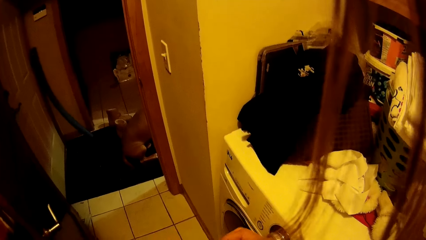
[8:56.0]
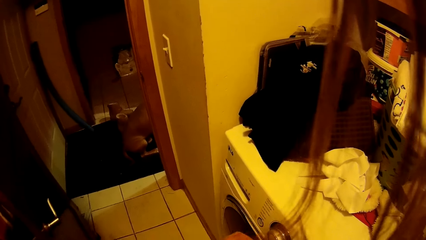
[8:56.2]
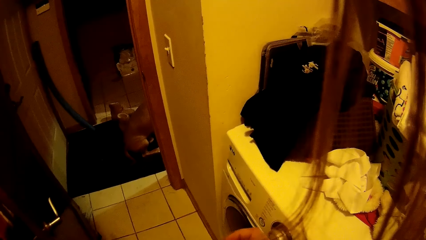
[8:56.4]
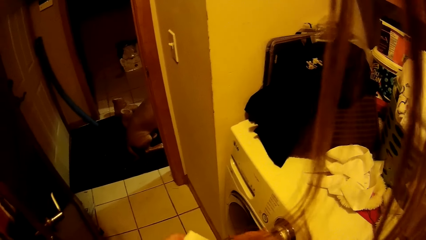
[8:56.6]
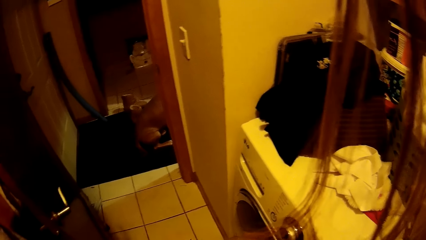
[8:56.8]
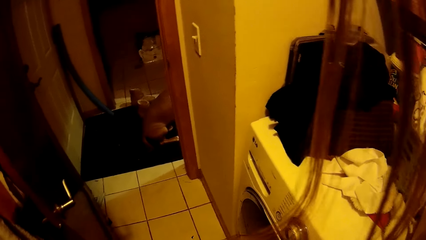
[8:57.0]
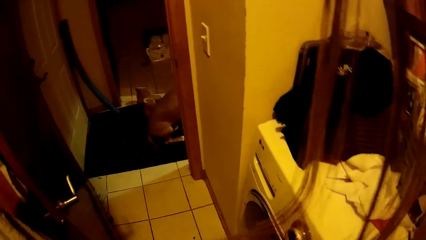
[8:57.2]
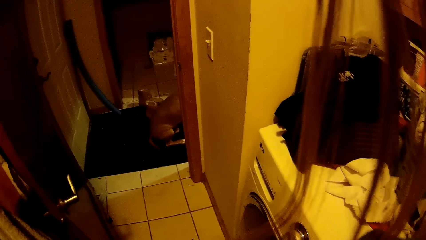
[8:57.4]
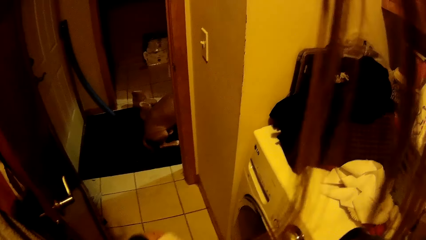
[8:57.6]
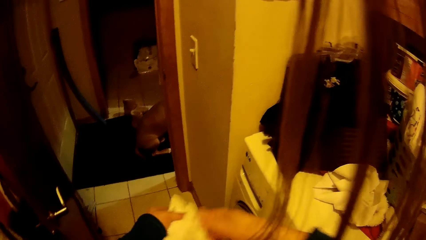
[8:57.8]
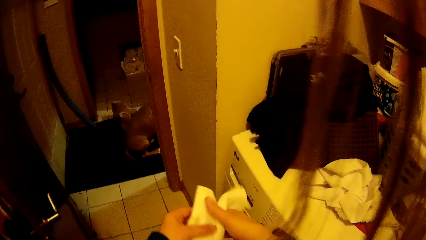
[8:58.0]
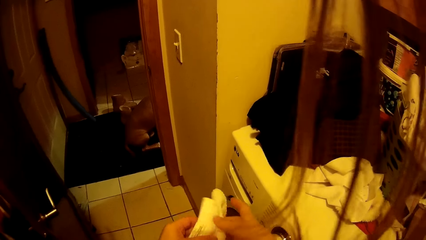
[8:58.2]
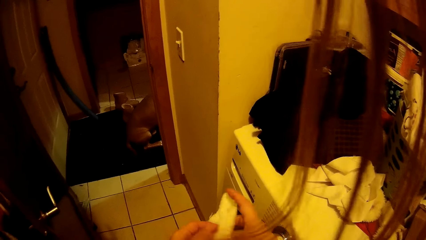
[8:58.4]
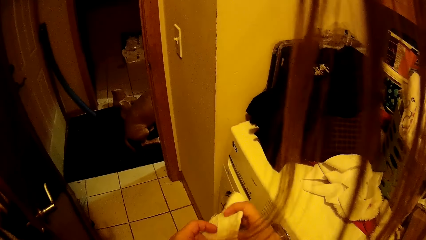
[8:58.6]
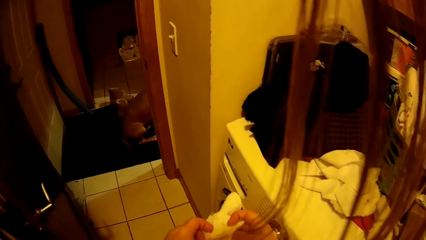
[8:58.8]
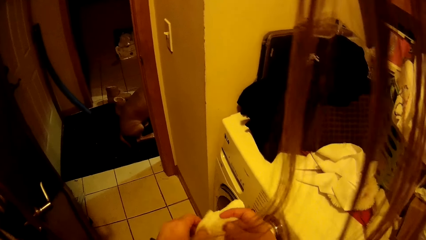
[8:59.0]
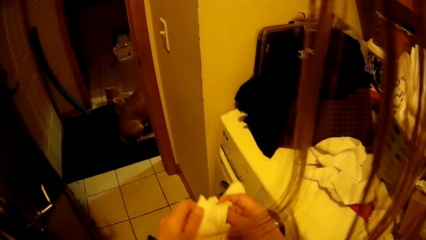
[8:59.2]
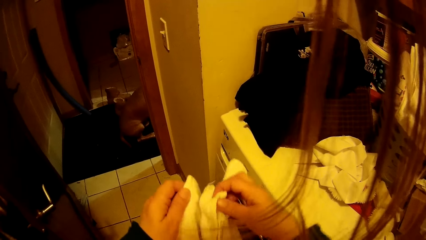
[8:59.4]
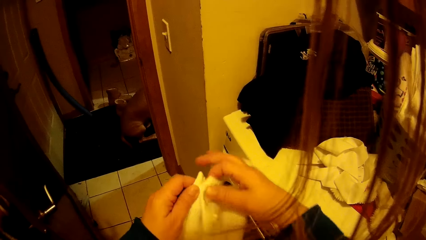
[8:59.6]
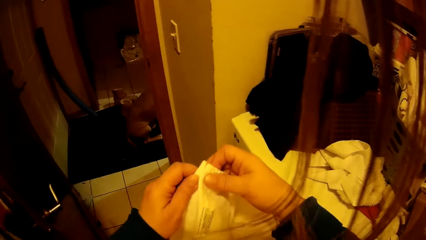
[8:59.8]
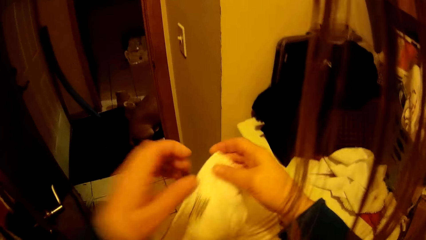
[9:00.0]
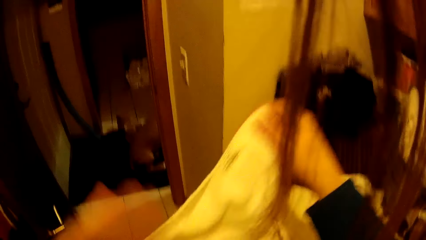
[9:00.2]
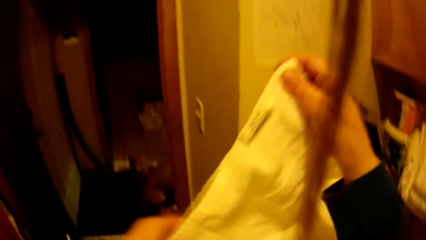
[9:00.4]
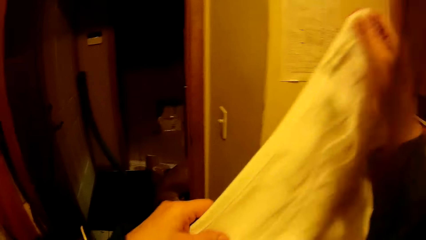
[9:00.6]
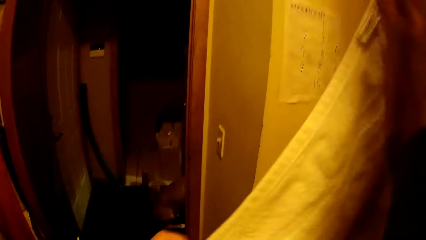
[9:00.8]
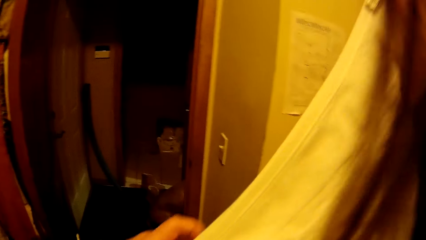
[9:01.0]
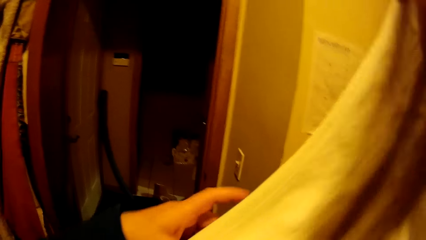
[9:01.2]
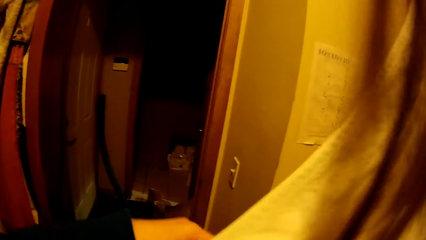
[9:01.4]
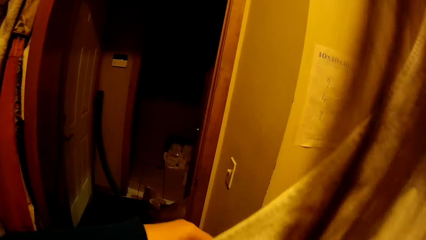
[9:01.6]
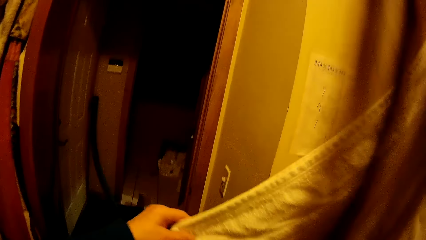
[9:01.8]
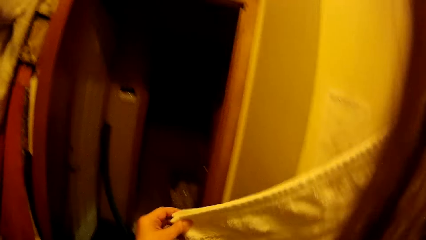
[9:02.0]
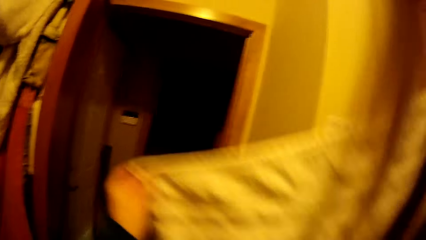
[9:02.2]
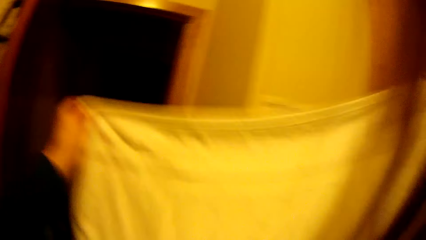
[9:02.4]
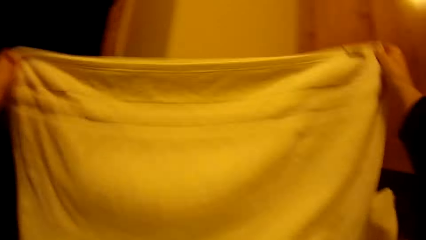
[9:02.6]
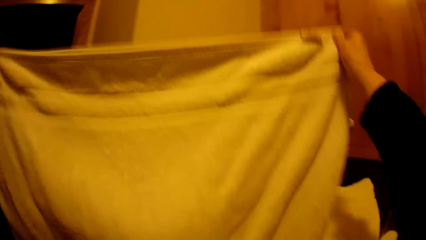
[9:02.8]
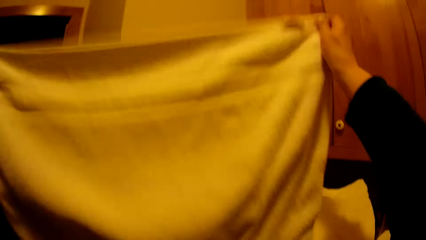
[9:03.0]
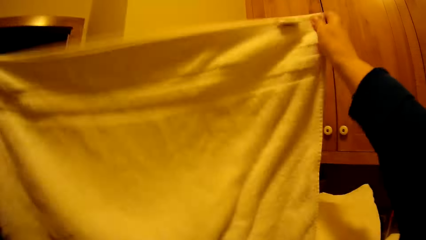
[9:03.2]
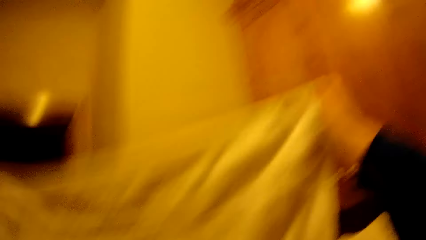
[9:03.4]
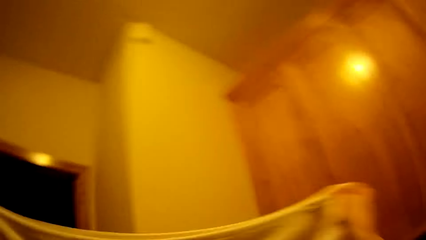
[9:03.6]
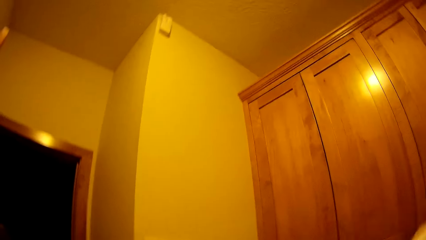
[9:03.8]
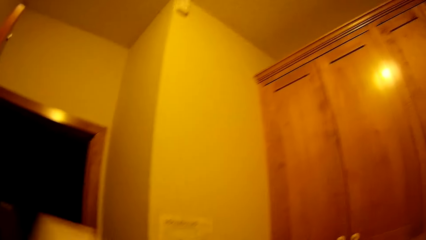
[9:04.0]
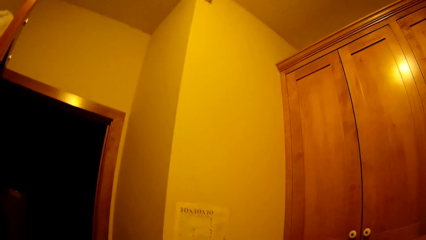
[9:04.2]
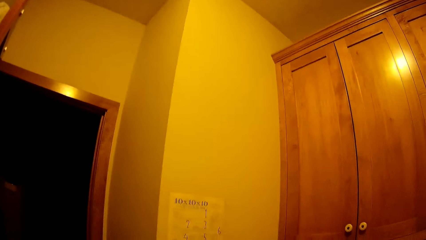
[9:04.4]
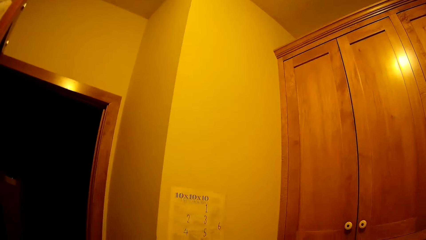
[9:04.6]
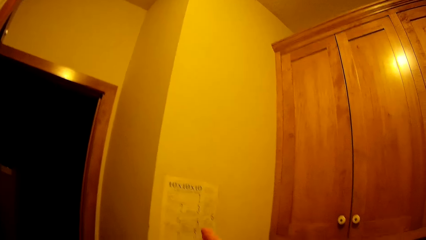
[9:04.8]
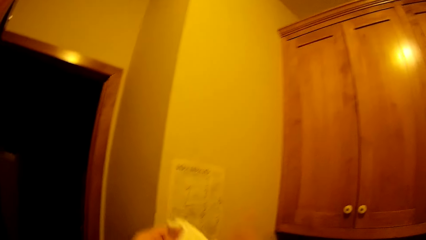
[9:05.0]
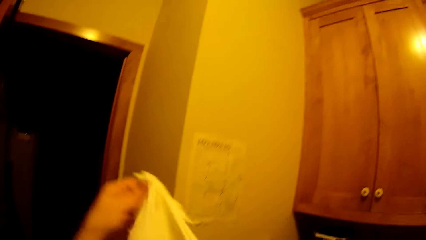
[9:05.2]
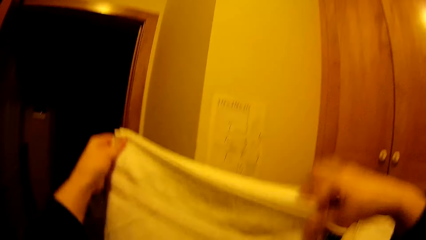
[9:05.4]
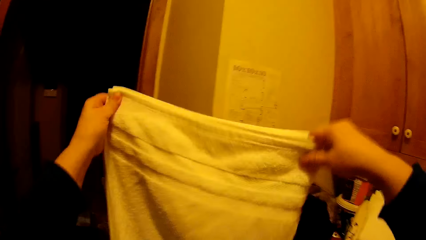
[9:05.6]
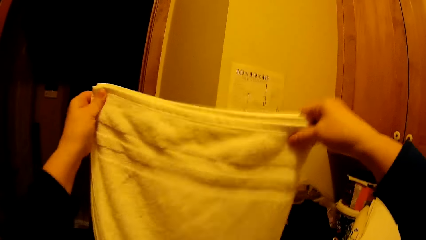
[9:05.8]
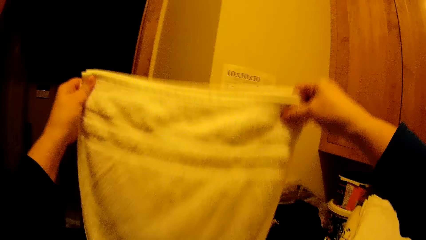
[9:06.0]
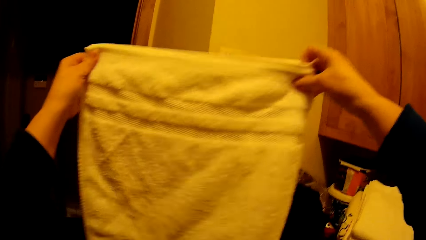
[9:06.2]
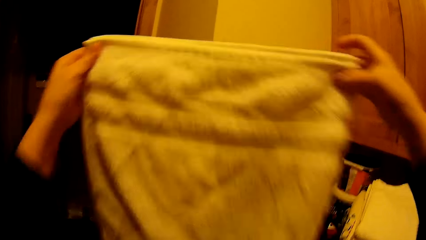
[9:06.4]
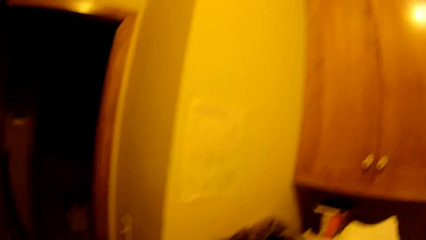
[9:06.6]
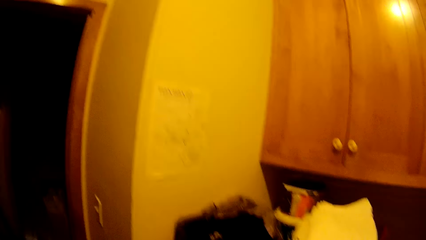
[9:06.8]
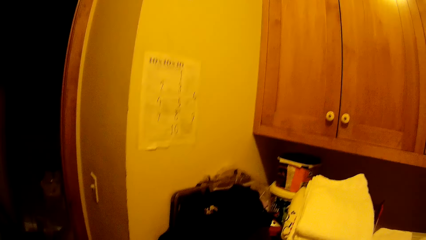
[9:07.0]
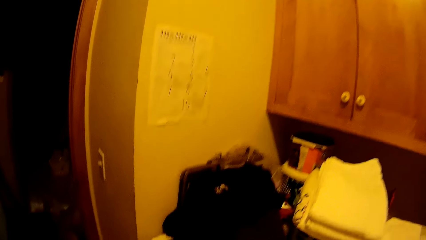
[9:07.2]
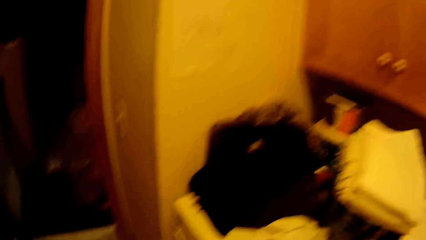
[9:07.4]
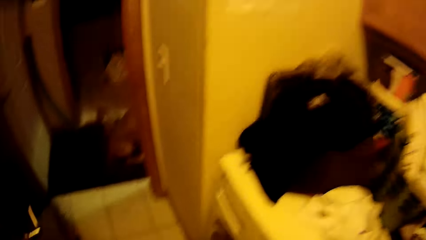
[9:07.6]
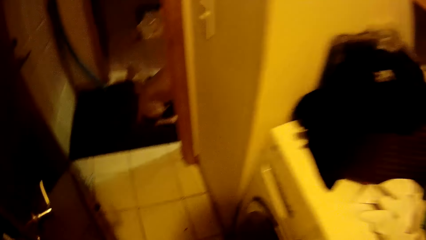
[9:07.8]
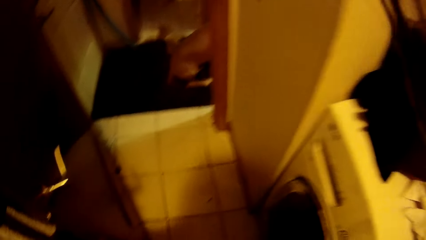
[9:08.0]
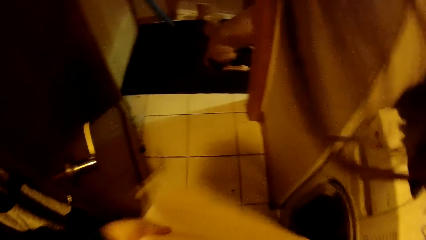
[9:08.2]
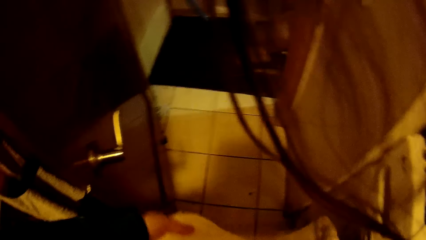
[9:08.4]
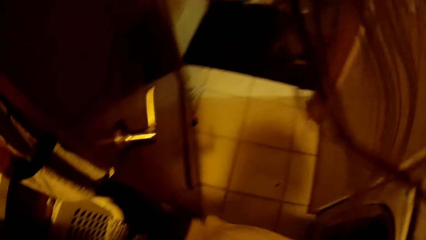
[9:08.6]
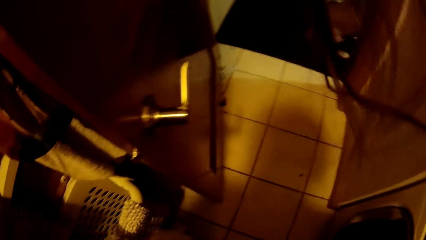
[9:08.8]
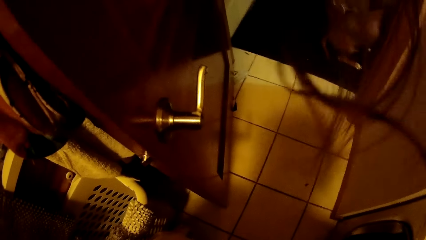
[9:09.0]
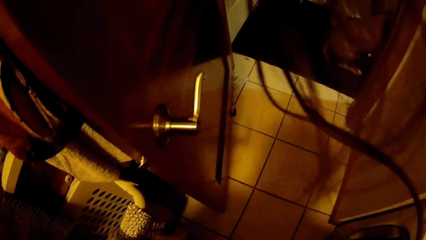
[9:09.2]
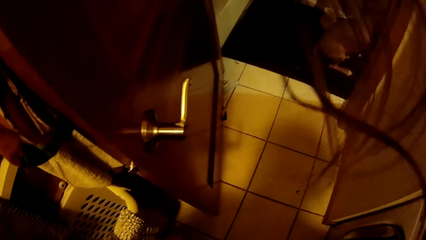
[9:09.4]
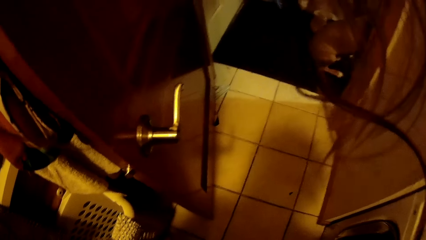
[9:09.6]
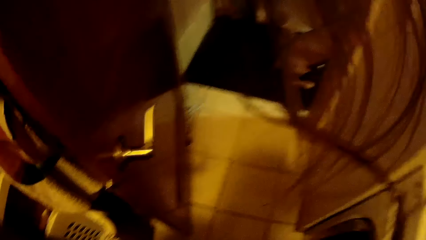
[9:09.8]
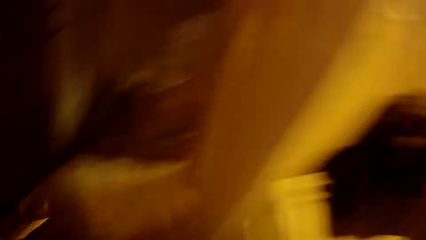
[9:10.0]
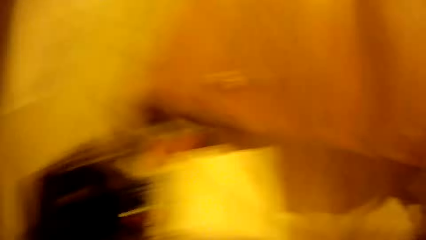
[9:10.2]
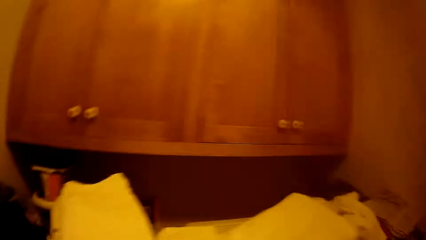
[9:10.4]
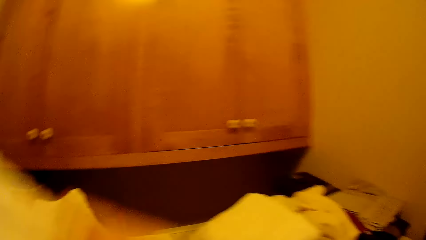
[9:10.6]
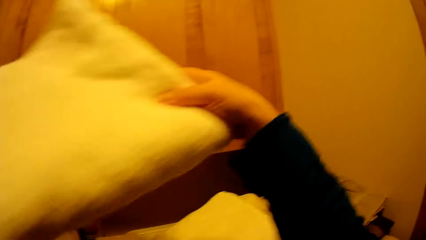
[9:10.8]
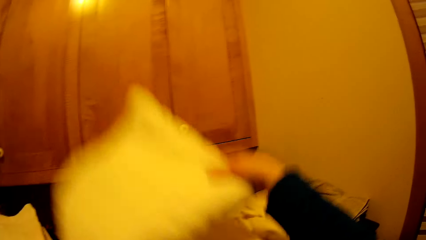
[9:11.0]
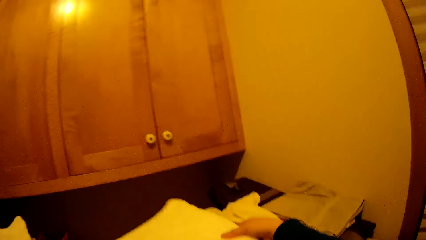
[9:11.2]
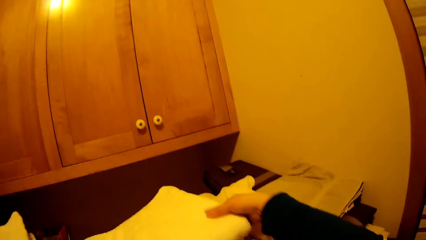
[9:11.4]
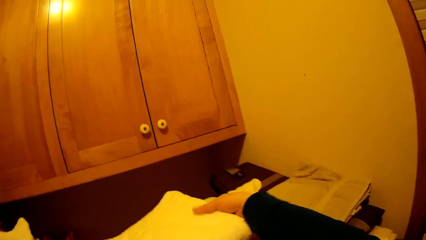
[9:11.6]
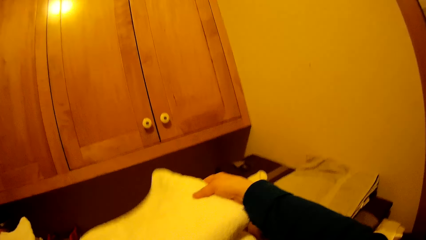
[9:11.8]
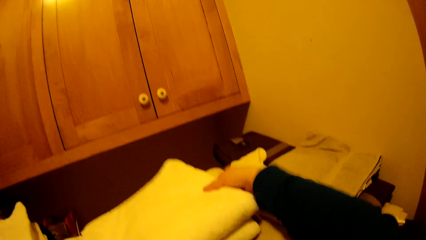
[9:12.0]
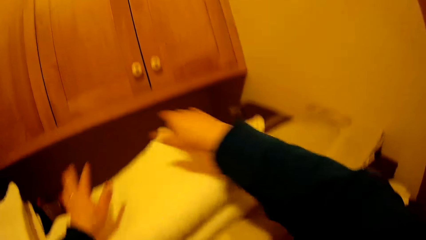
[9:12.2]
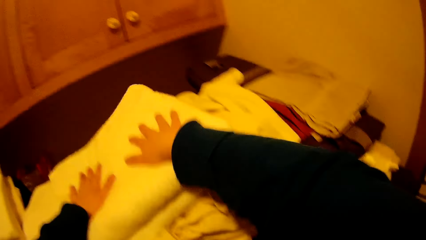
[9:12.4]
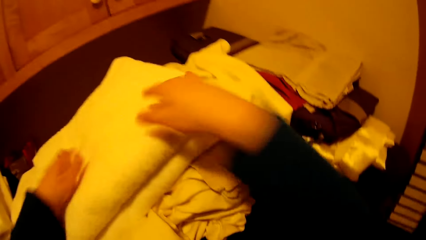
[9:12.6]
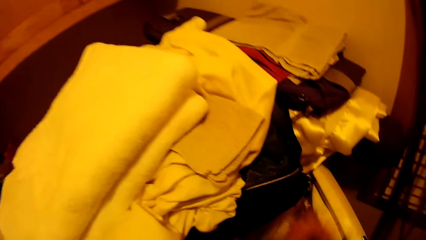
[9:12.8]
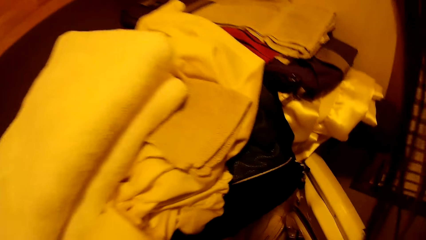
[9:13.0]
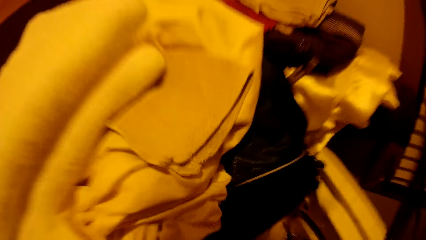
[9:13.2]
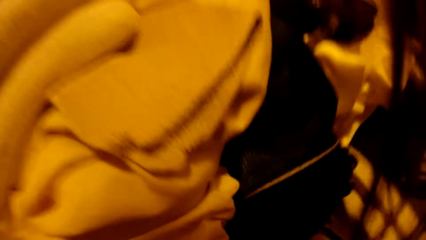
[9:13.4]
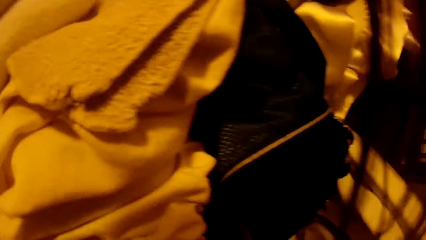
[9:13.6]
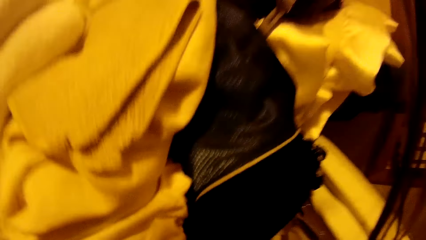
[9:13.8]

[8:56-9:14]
The camera wearer folds a towel. They put the towel on top of the other clothes.
